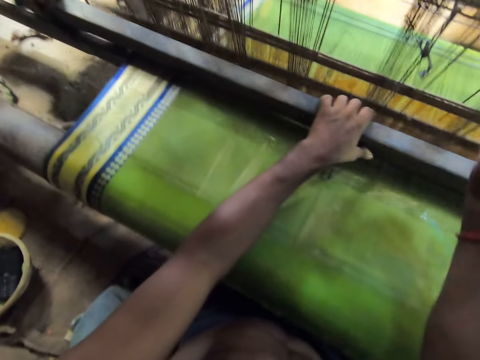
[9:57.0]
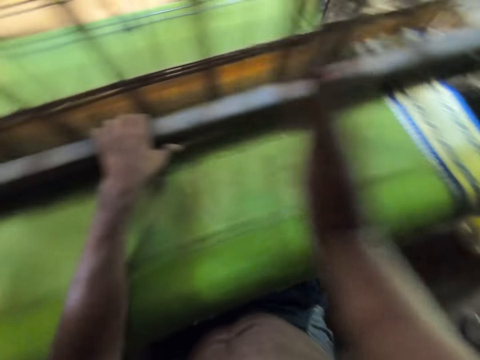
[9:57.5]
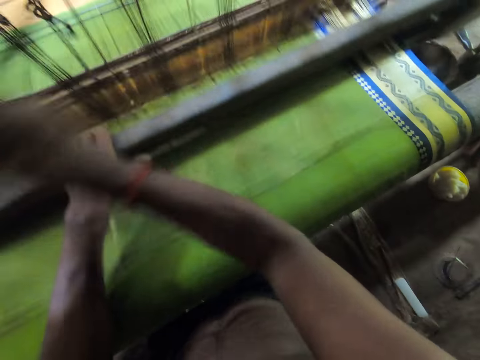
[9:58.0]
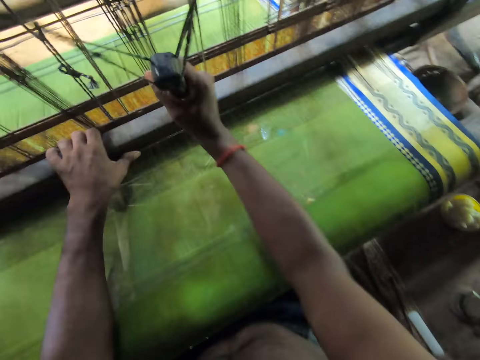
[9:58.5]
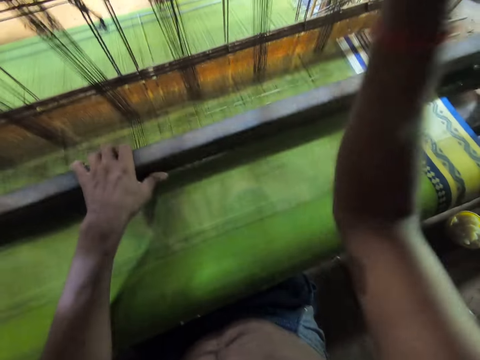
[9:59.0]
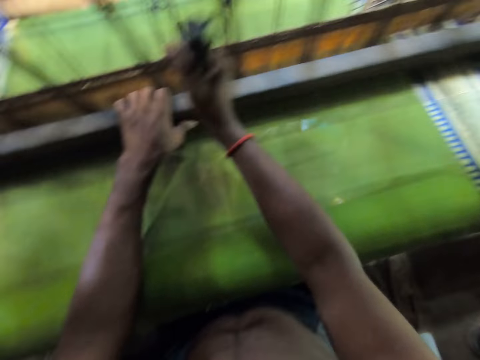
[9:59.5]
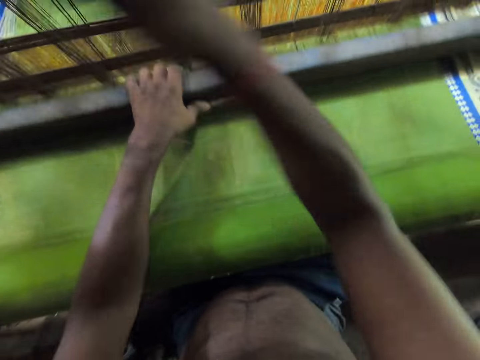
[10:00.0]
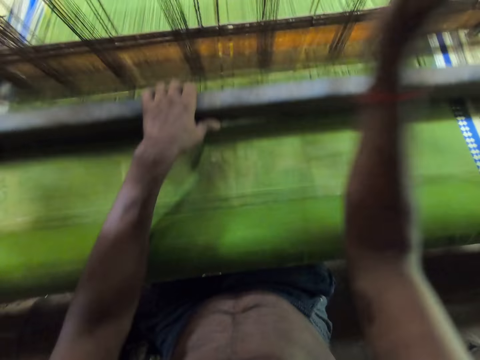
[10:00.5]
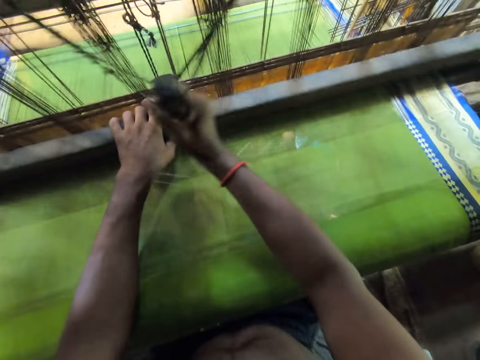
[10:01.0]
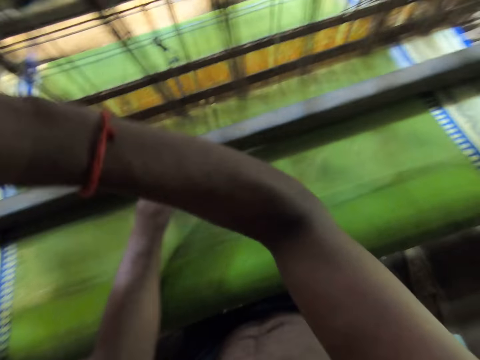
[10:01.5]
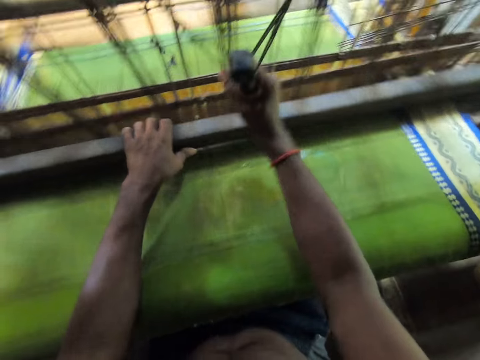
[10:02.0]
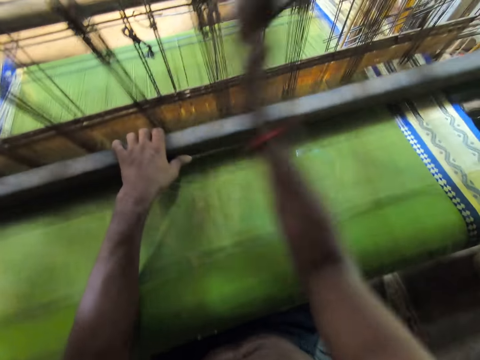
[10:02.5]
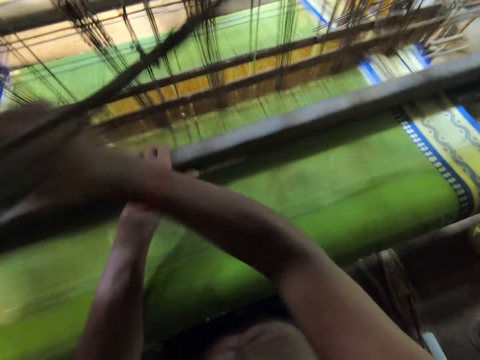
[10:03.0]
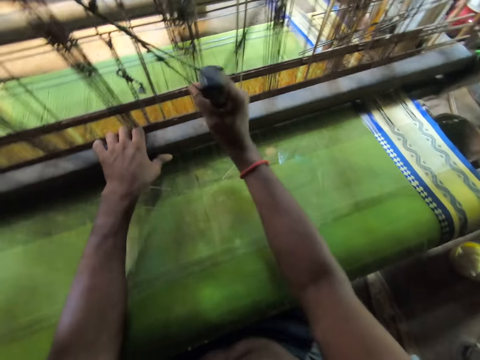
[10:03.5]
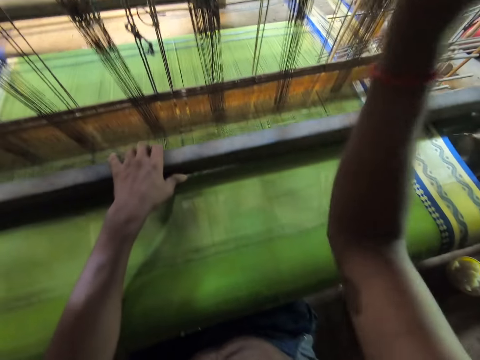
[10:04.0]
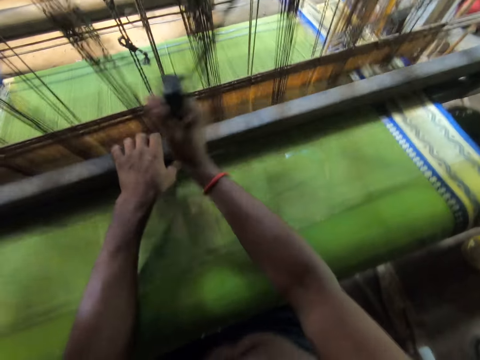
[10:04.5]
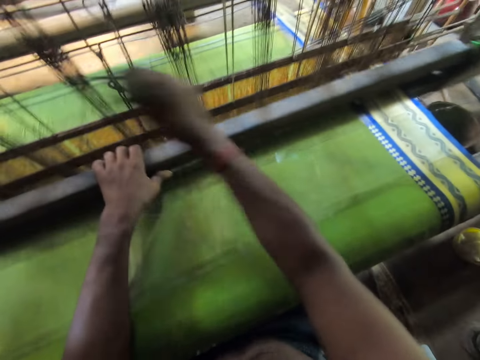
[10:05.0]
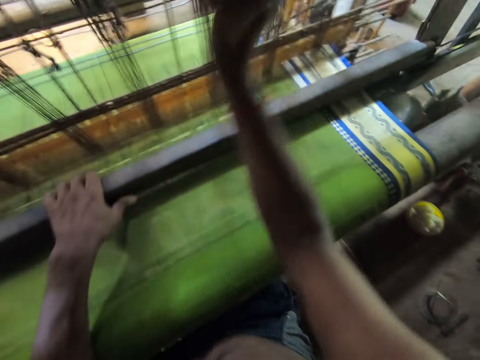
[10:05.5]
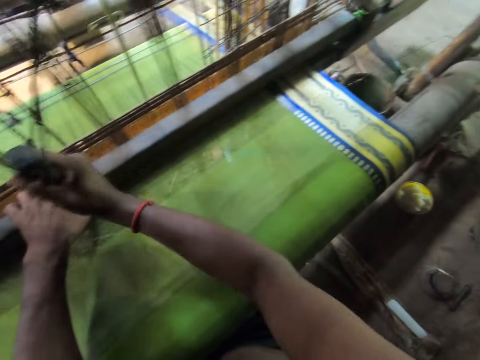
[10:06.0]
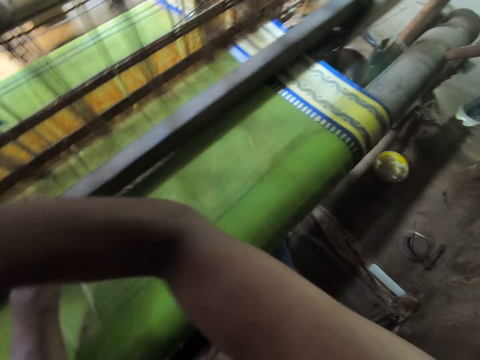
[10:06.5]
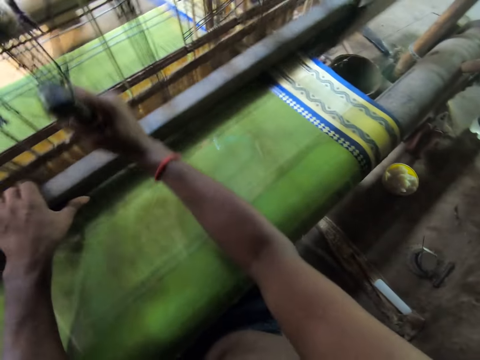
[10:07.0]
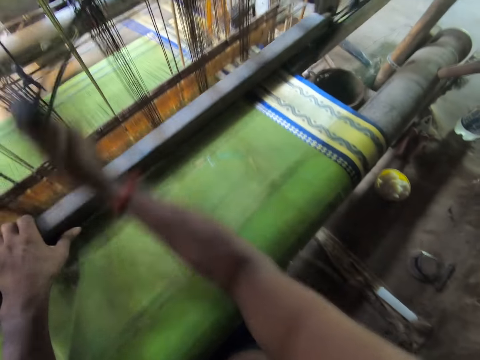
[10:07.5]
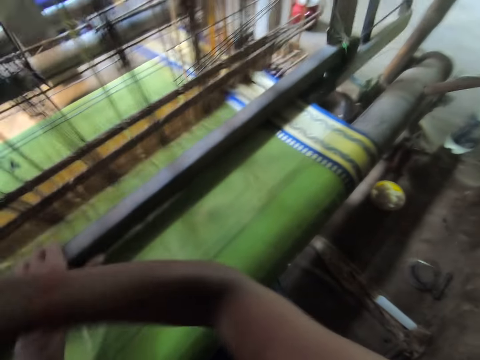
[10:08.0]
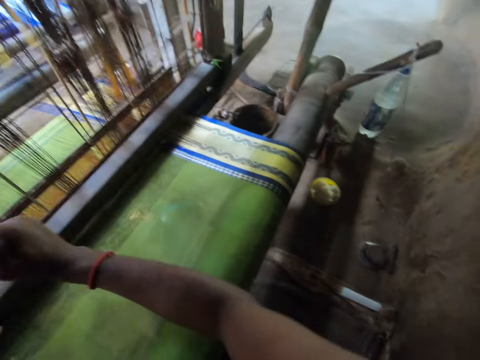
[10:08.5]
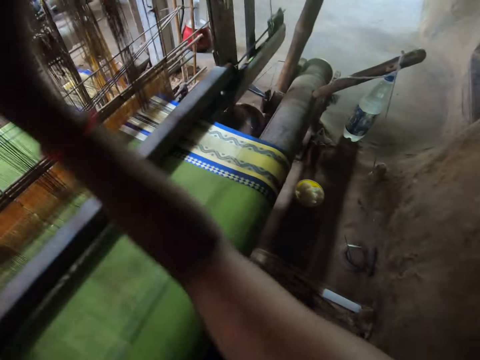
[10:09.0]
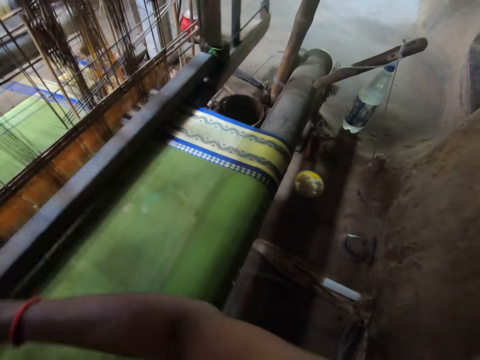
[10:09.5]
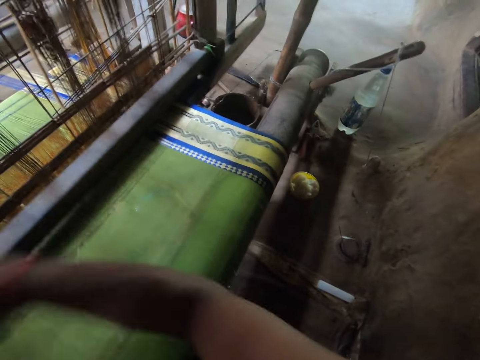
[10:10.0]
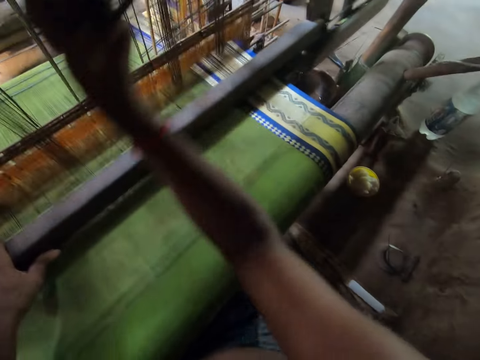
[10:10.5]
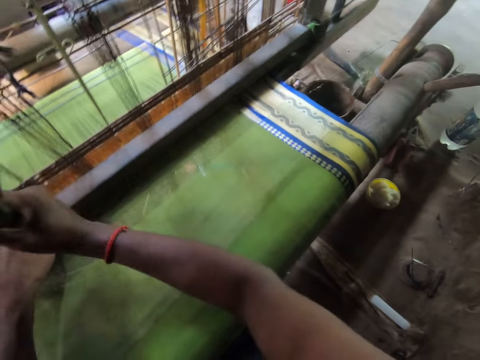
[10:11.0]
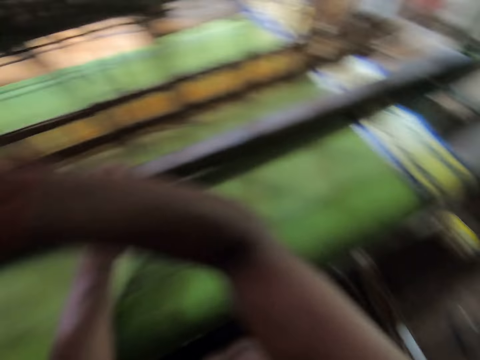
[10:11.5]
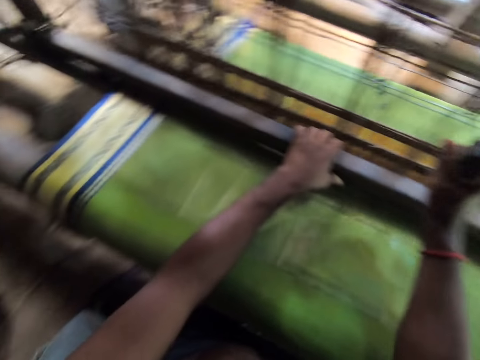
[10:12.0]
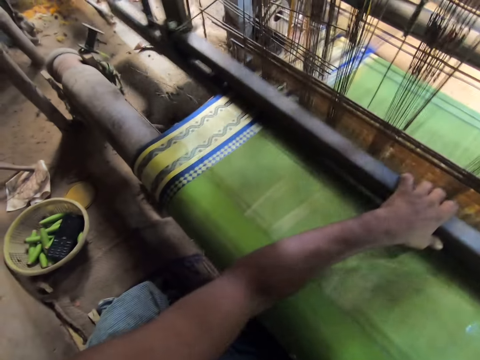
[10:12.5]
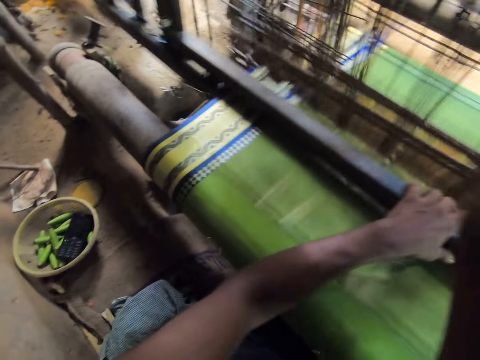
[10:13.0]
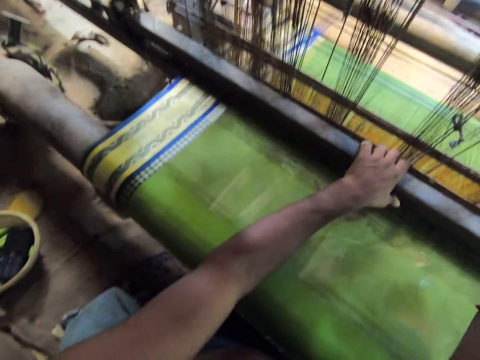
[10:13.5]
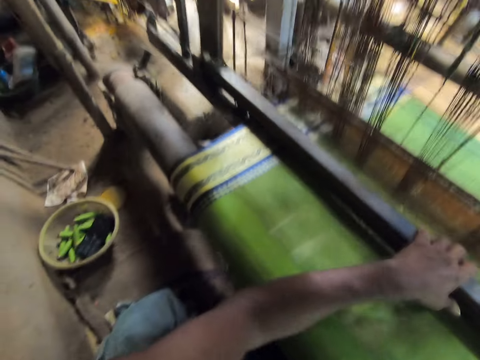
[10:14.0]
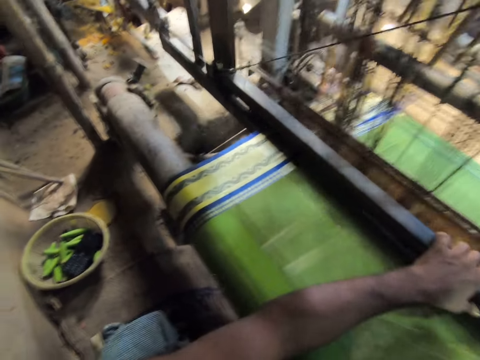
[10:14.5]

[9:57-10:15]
The camera wearer swings metal with the left hand. They look sideways.

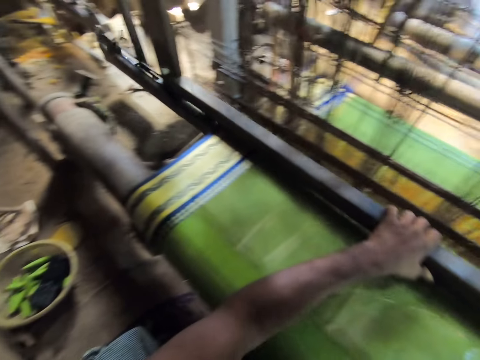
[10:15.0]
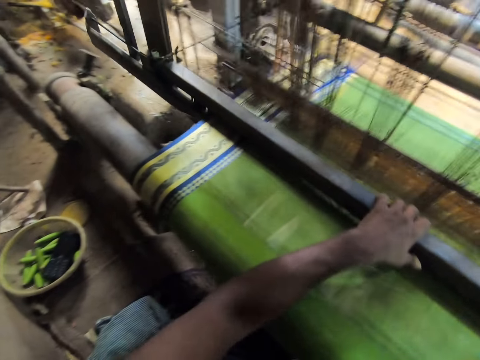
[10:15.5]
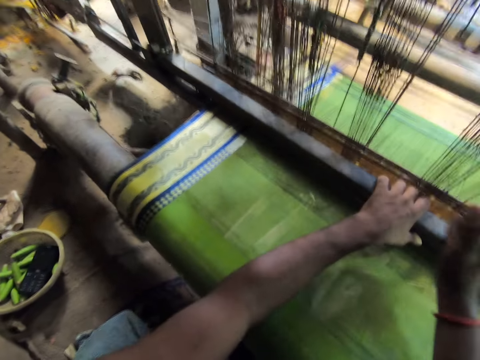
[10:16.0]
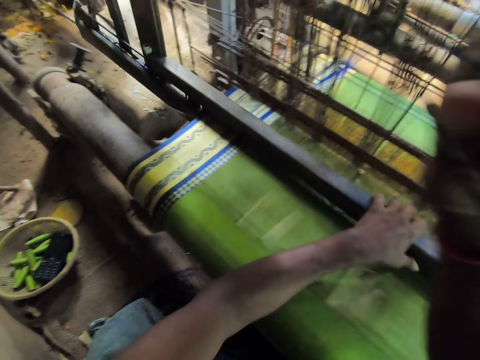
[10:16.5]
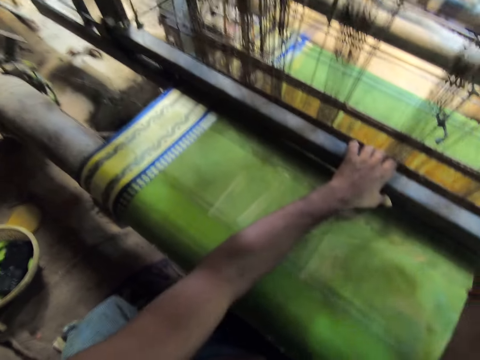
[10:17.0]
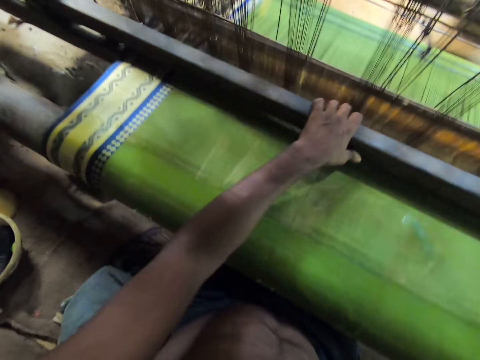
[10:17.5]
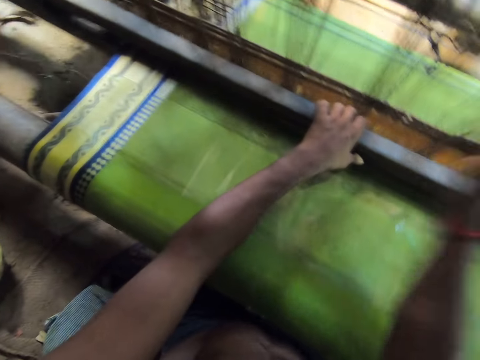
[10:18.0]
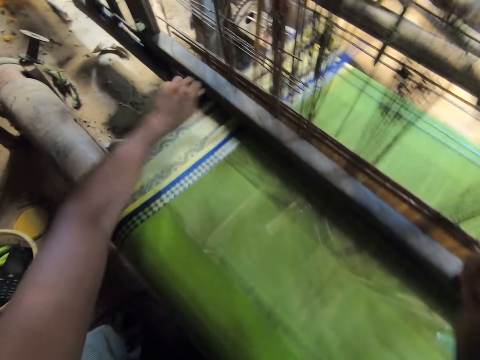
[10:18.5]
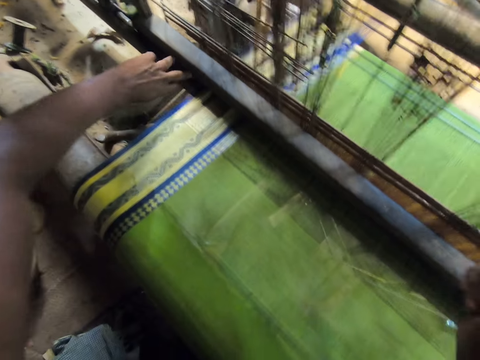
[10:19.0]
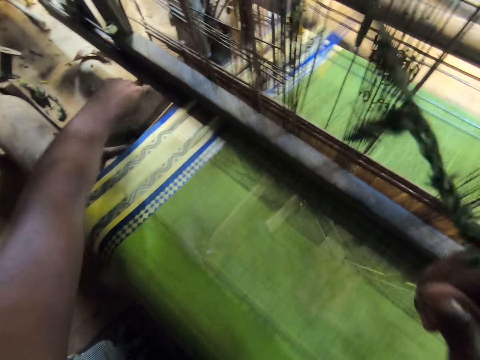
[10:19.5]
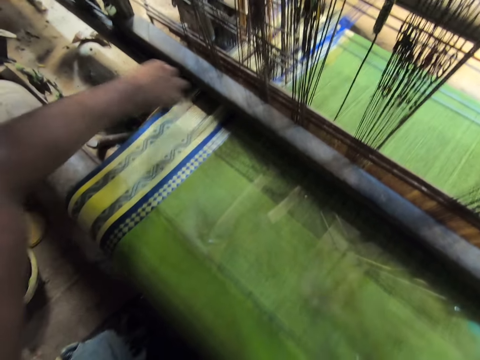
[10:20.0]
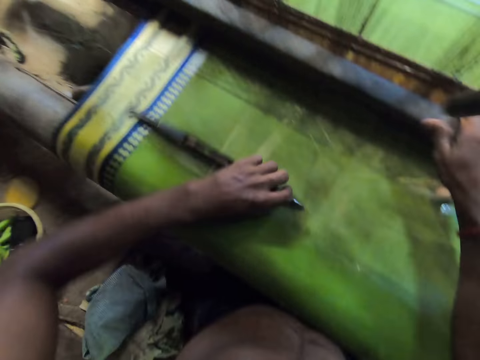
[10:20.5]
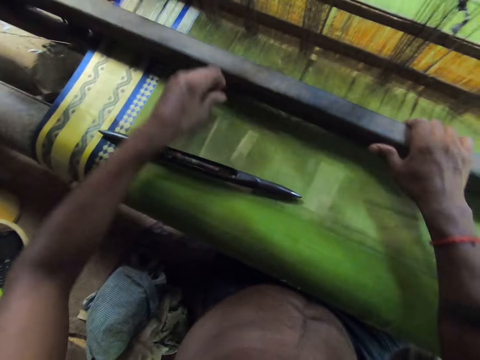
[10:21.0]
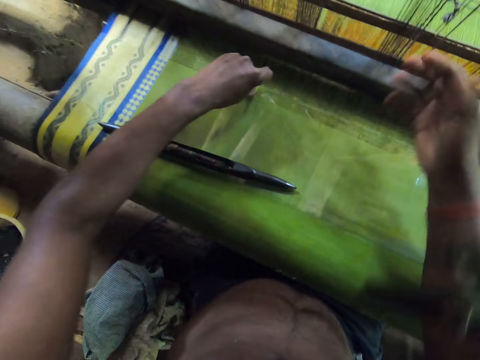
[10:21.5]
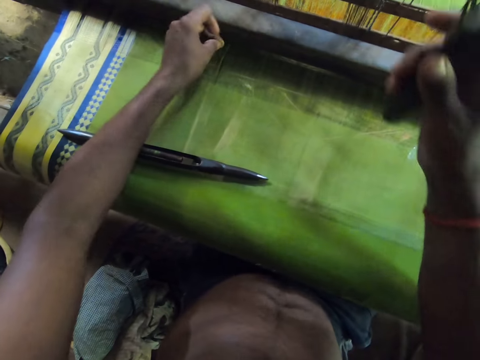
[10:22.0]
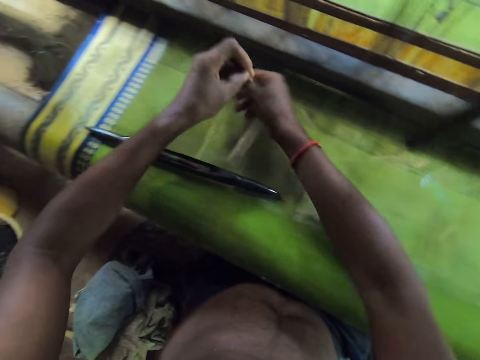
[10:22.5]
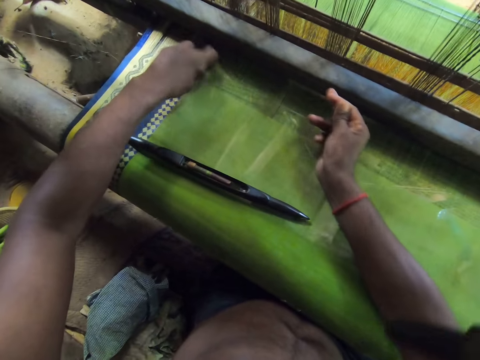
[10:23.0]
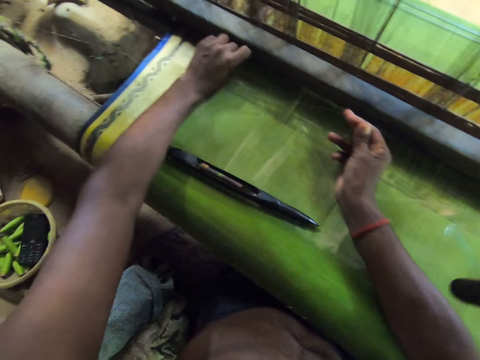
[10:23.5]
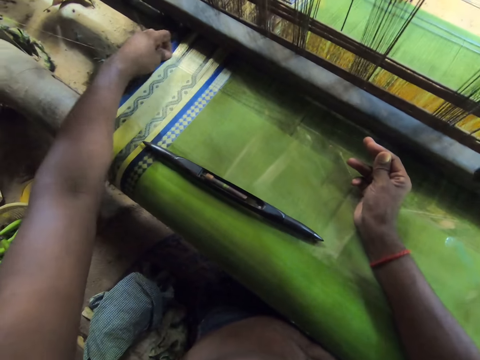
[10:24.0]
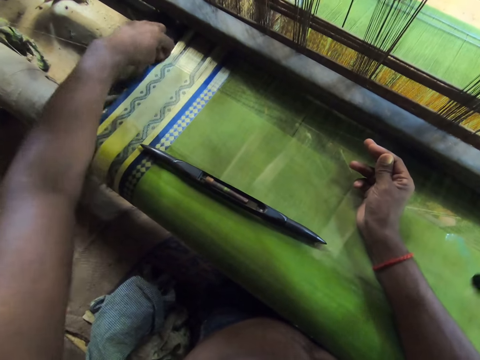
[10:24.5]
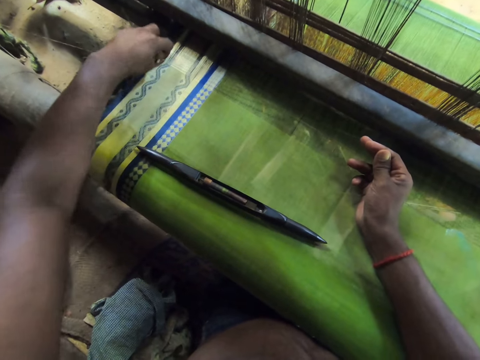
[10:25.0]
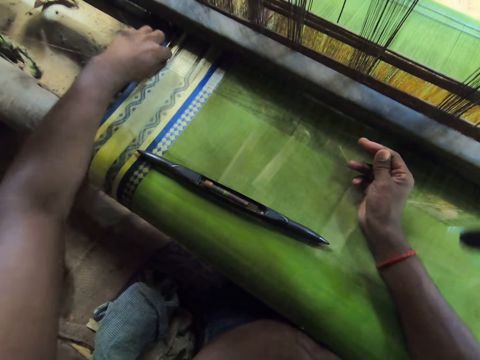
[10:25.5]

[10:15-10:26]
The camera wearer pulls a rope with the right hand. He picks up a weaving shuttle tool from the textile weaving machinery with his left hand. He picks a thread from the cloth on the textile weaving machinery with his left hand. He pulls the thread from the cloth on the textile weaving machinery with both hands. He transfers something to the right hand. He pulls the thread from the cloth on the textile weaving machinery with his left hand.
